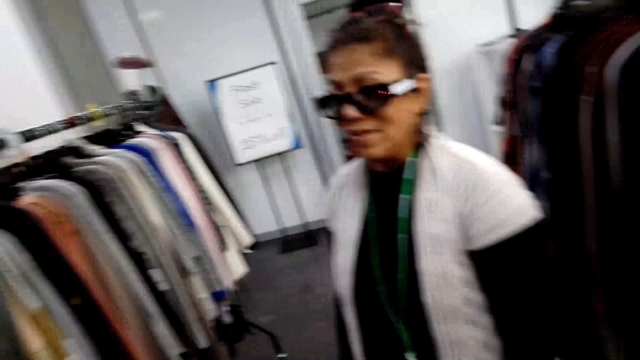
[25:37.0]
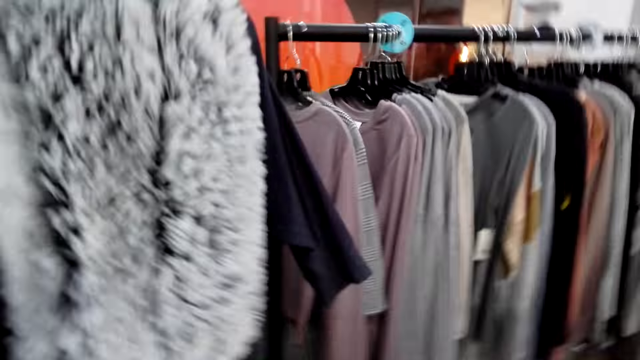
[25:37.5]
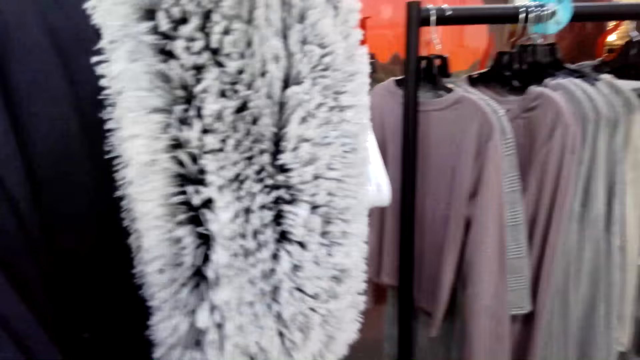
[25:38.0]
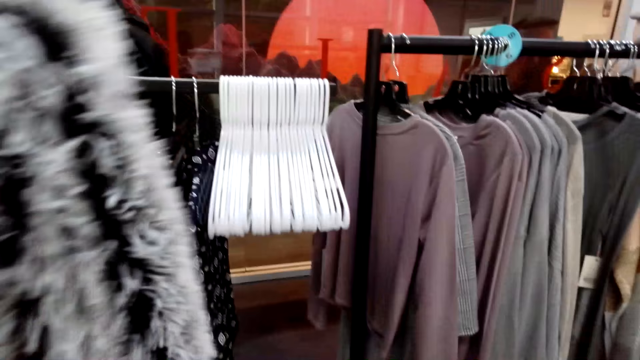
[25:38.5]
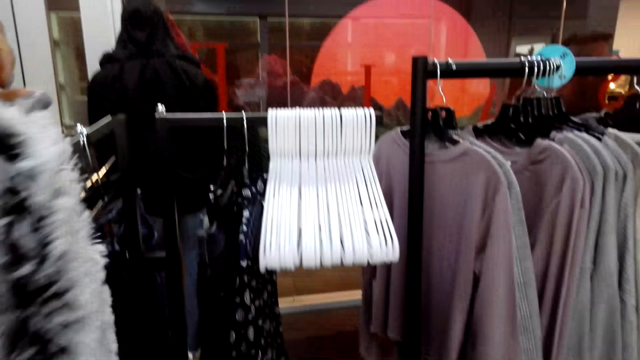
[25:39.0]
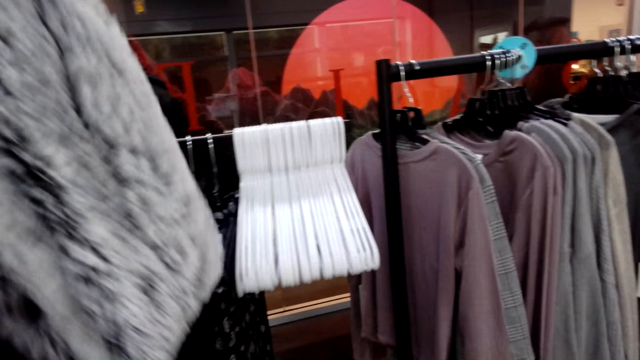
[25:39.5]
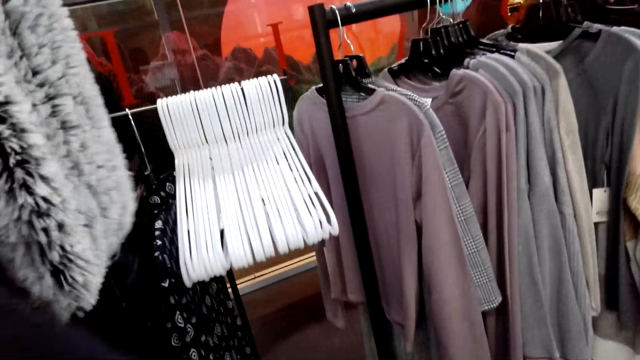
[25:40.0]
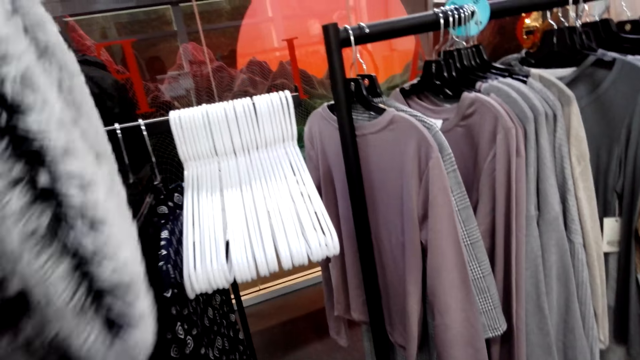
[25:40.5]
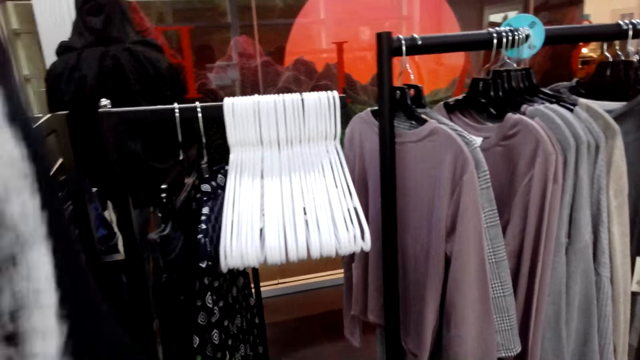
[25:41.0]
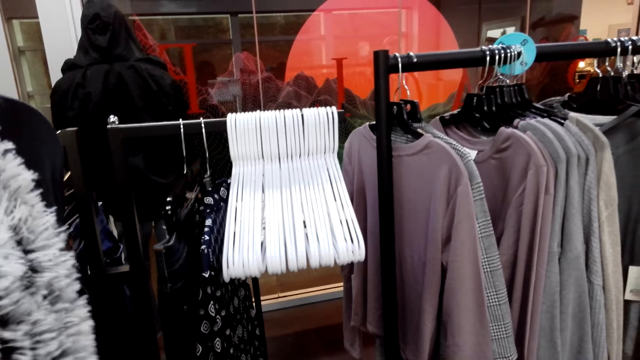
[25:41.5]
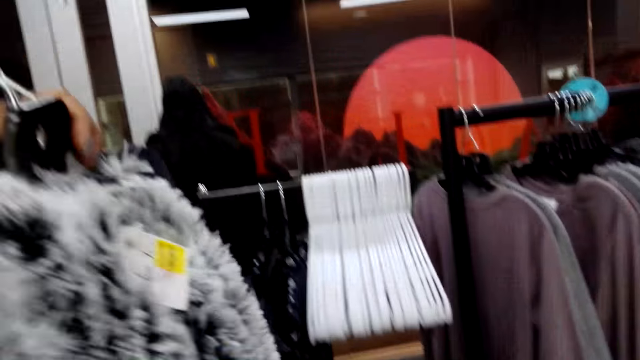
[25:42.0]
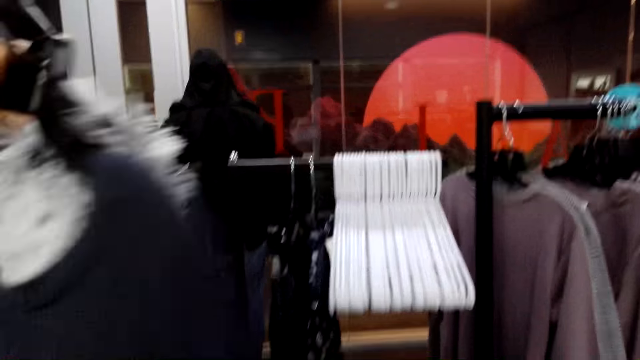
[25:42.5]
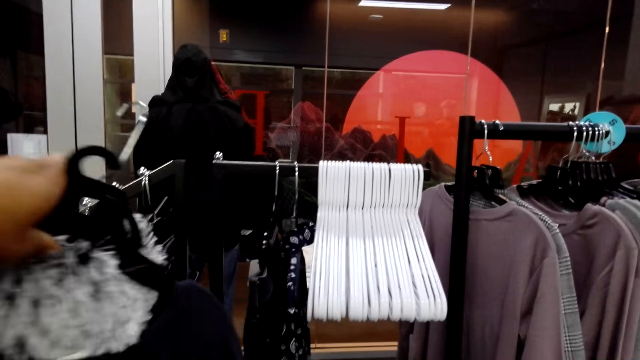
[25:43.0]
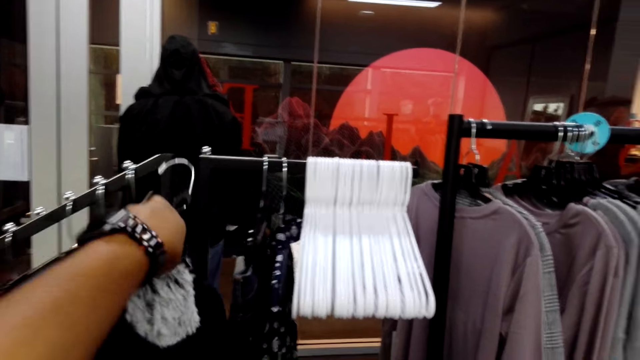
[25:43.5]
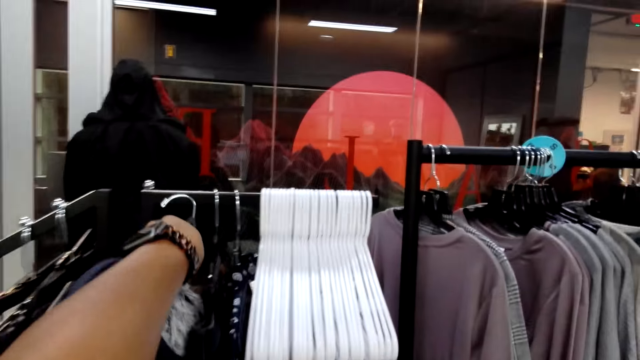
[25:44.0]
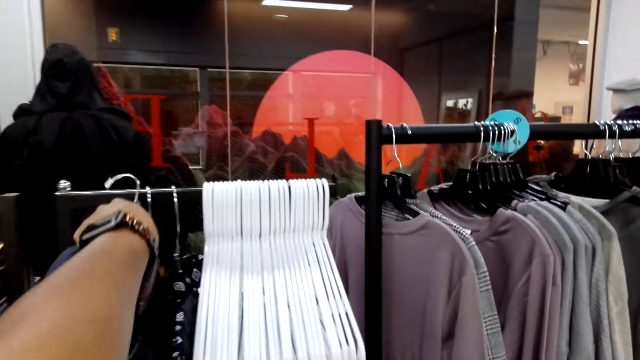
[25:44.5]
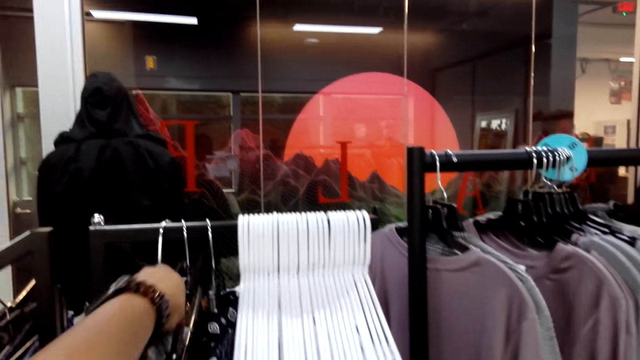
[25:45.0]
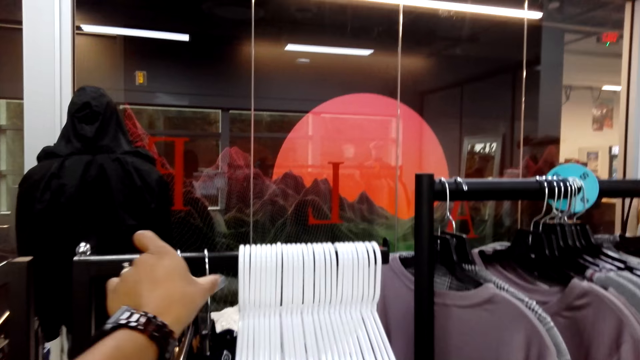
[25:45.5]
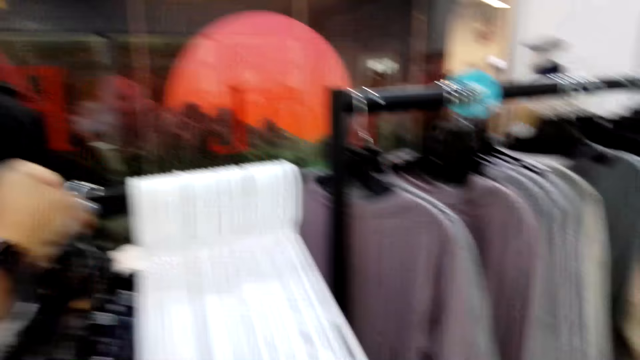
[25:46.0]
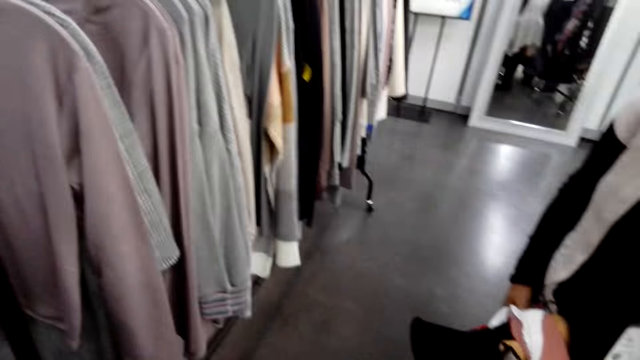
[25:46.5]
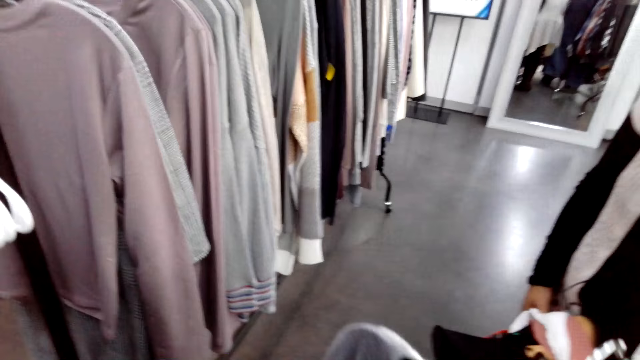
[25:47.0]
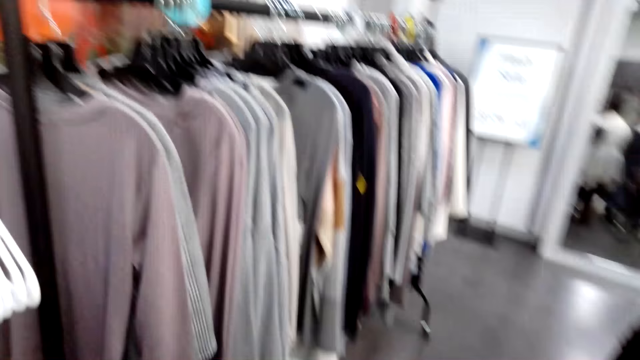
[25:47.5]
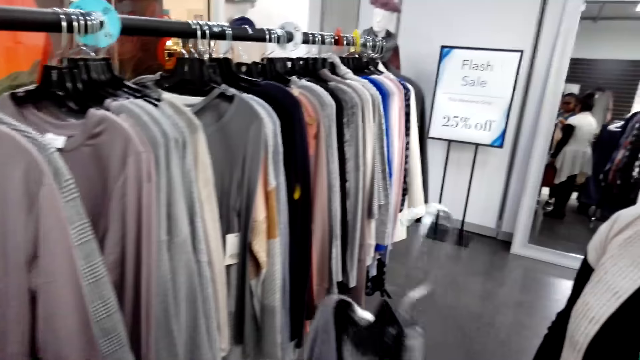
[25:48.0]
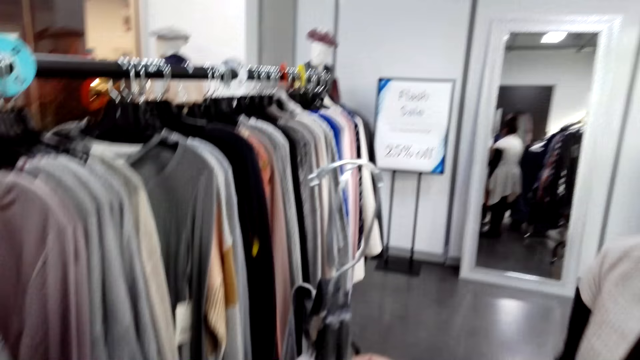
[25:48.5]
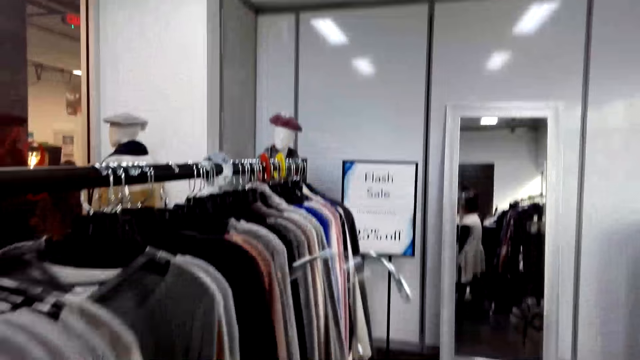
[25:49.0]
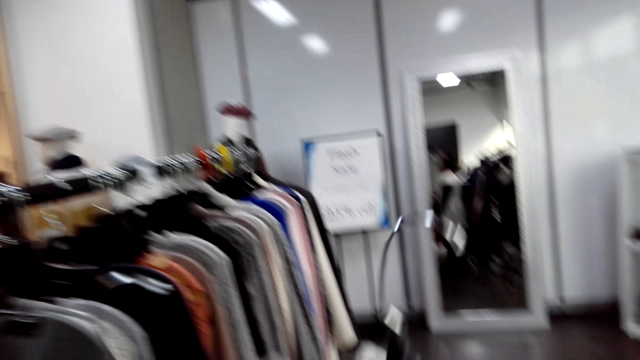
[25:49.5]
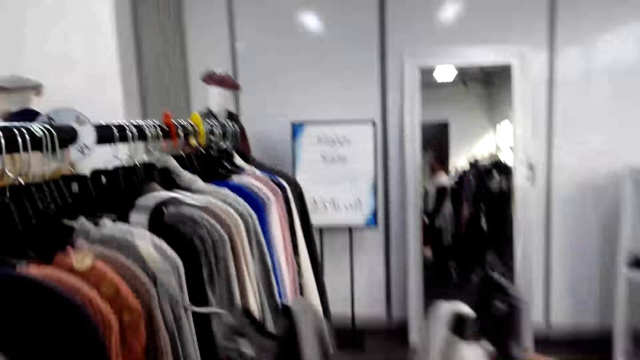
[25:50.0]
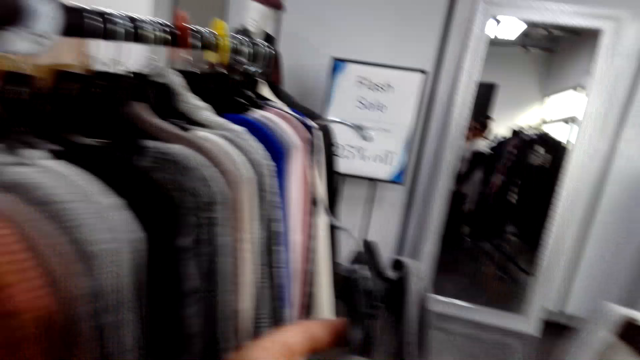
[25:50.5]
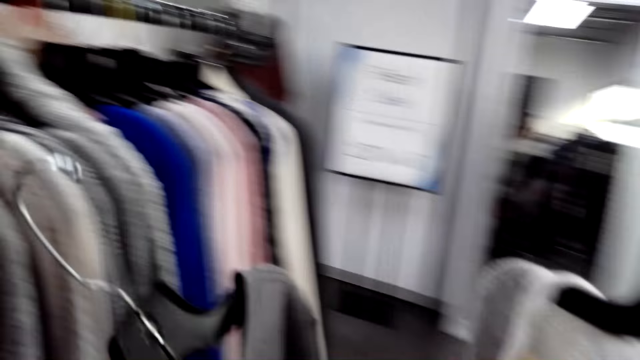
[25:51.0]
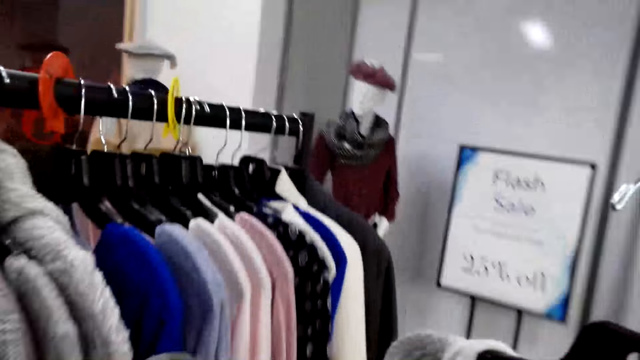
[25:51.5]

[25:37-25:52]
The camera wearer holds a cloth on a hanger. They put the hanger on a rod. They turn to the side. They hold the cloth on the hanger. They walk around.

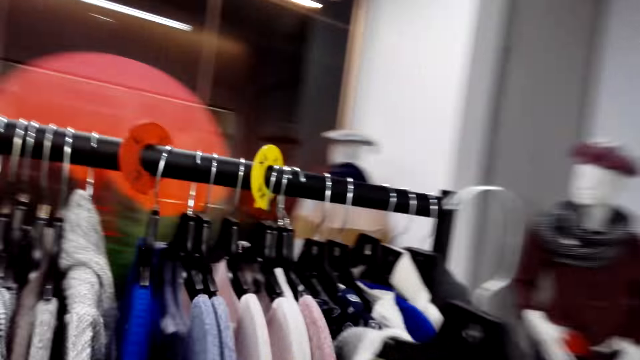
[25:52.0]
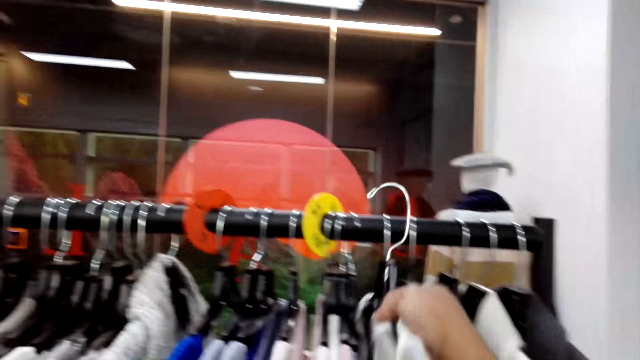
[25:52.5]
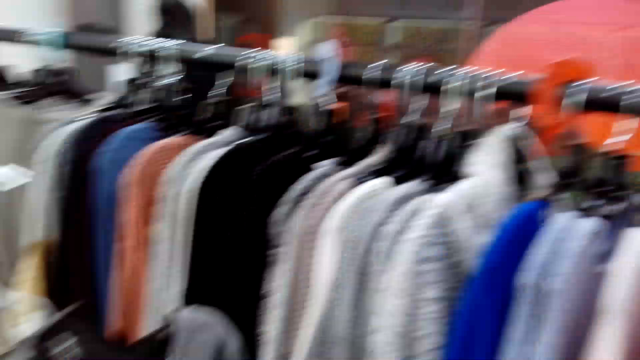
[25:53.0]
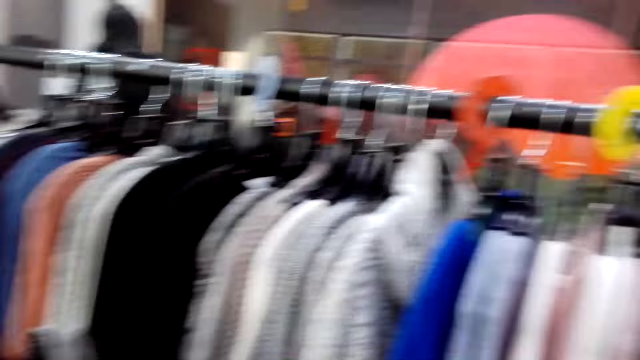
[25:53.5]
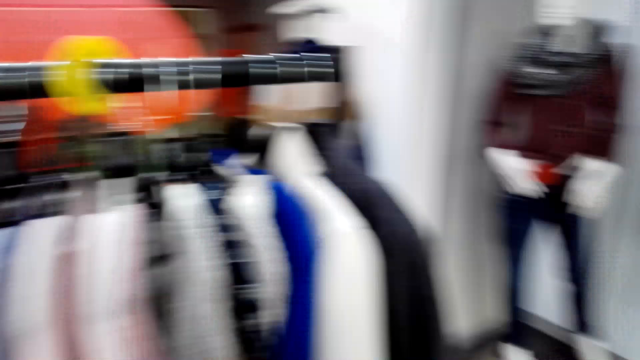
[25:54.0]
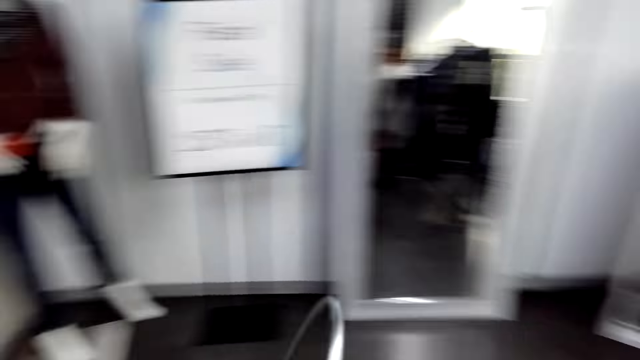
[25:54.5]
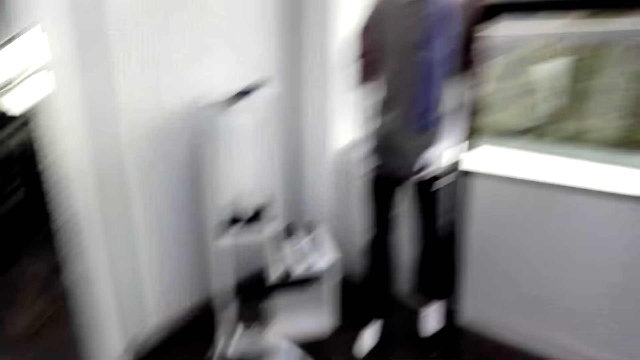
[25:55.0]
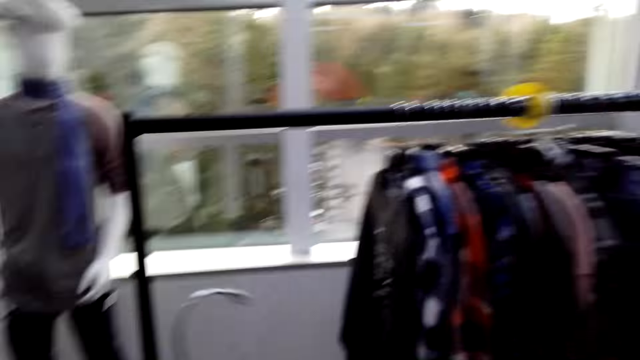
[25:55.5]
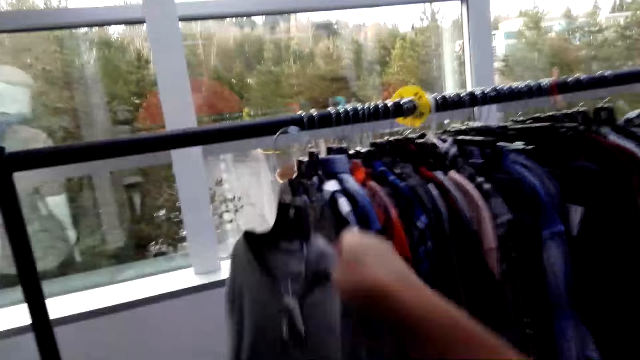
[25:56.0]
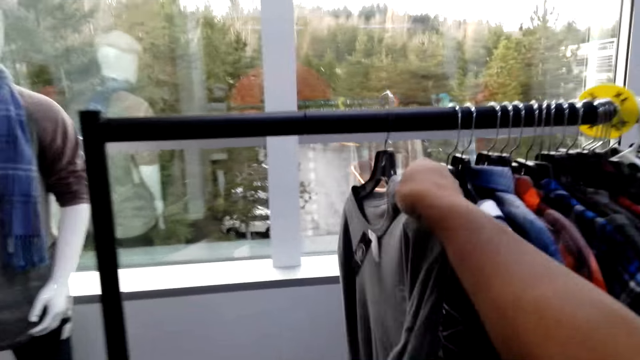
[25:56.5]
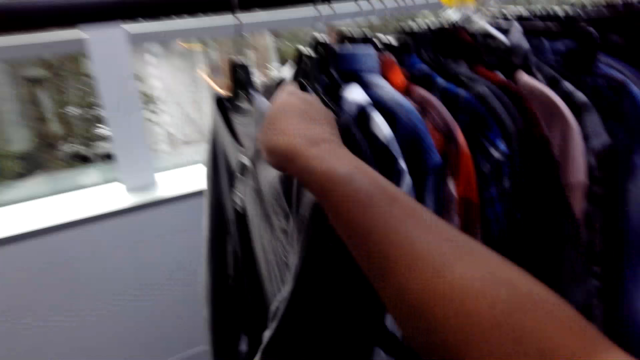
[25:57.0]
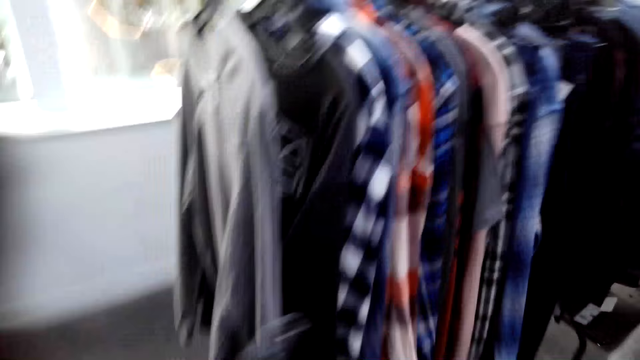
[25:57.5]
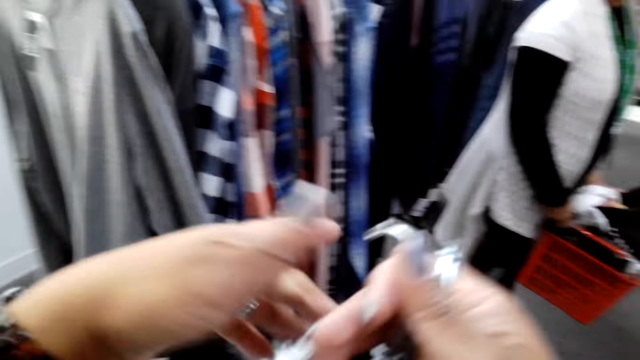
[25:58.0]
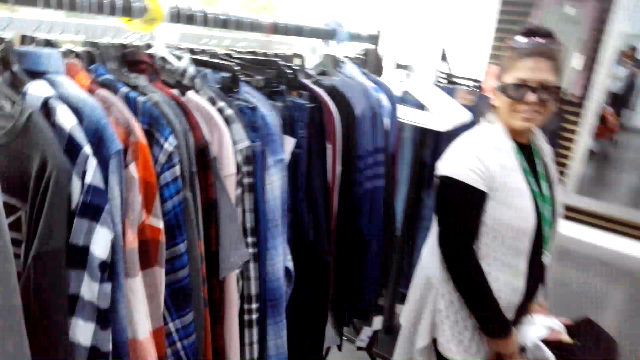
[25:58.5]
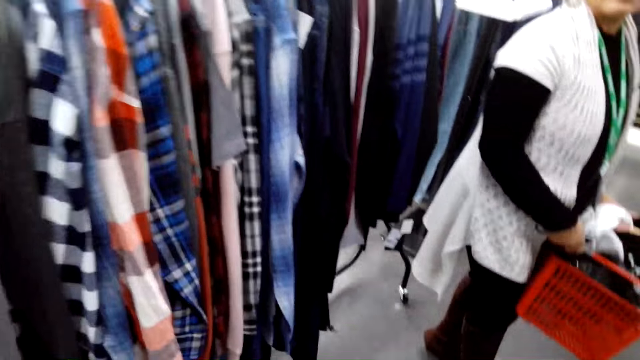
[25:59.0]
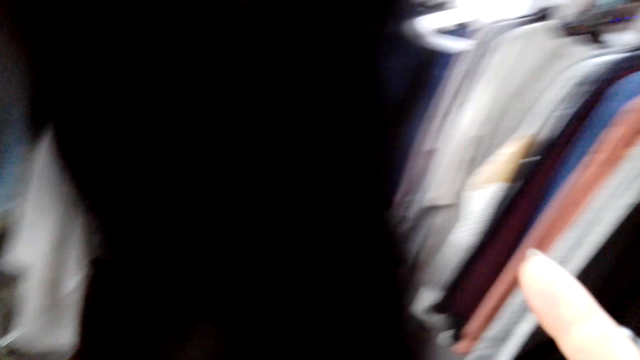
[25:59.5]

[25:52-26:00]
The camera wearer turns to the side. They look around the shop. They put a hanger on a rod. They hold a cloth on the hanger. A man holds a trolley with clothes.
